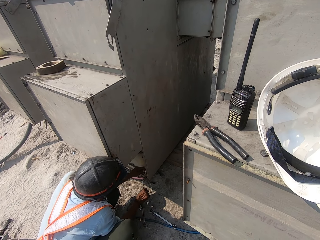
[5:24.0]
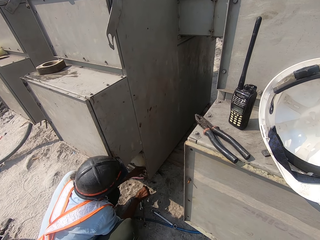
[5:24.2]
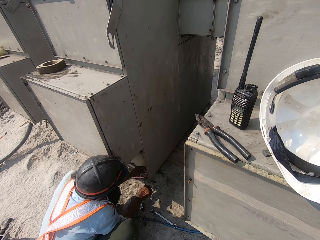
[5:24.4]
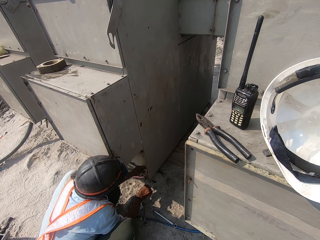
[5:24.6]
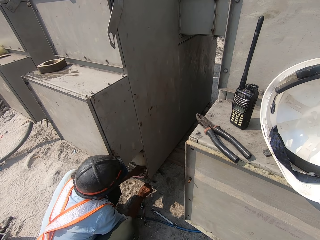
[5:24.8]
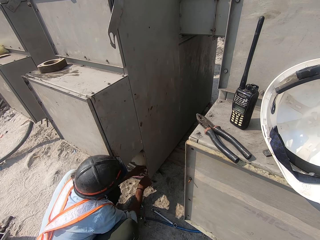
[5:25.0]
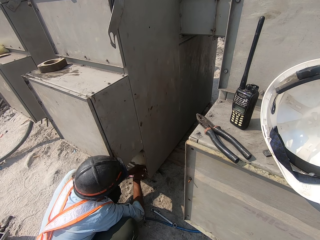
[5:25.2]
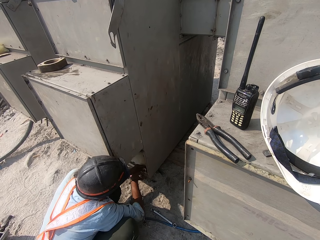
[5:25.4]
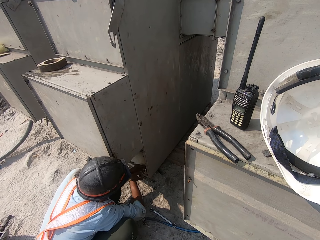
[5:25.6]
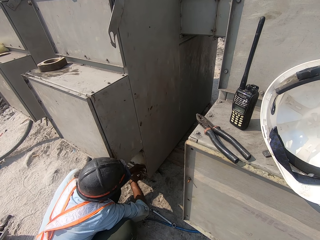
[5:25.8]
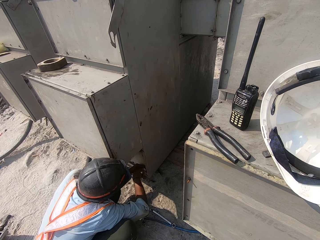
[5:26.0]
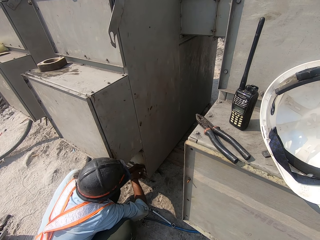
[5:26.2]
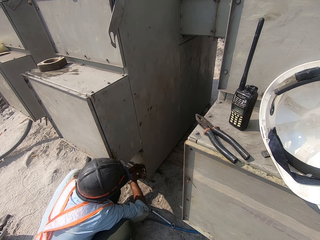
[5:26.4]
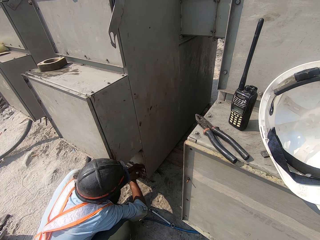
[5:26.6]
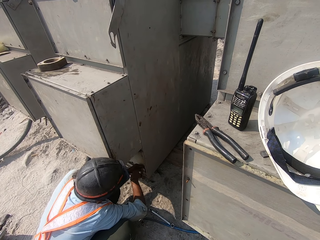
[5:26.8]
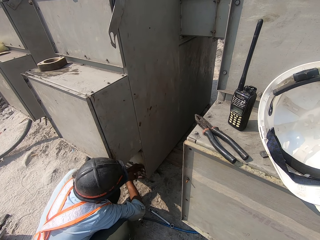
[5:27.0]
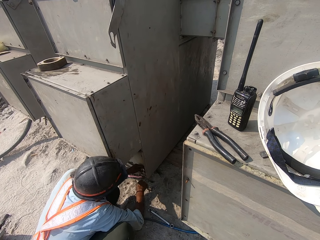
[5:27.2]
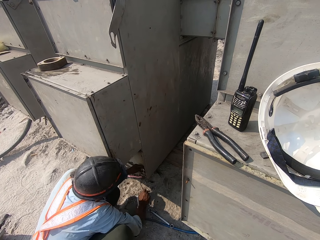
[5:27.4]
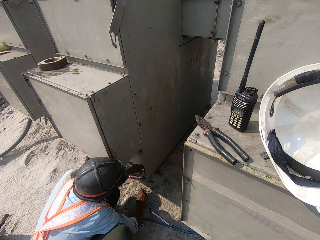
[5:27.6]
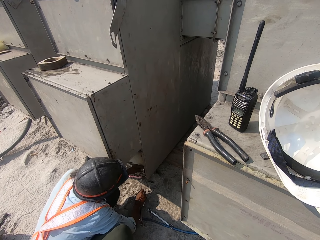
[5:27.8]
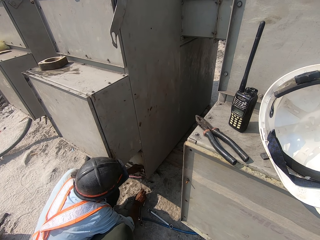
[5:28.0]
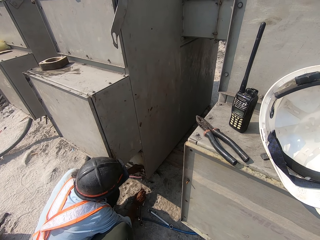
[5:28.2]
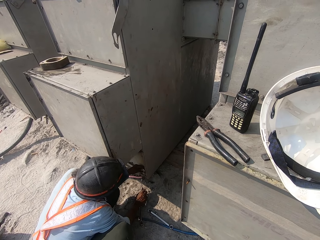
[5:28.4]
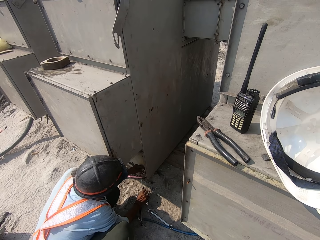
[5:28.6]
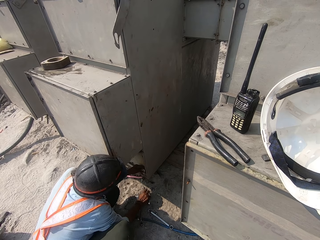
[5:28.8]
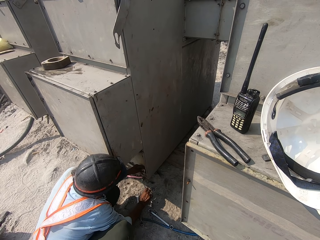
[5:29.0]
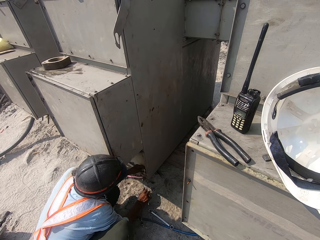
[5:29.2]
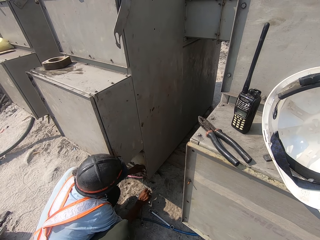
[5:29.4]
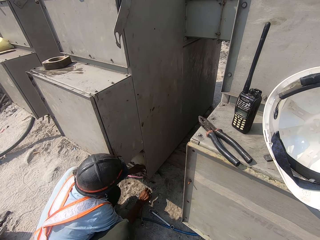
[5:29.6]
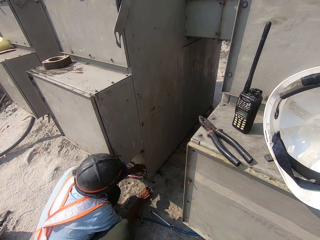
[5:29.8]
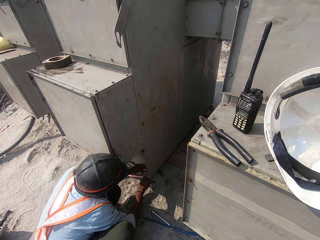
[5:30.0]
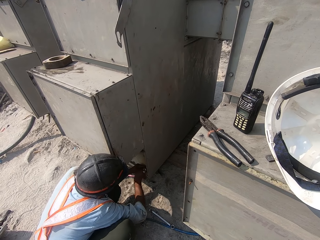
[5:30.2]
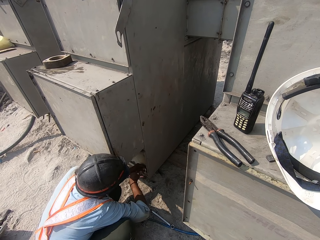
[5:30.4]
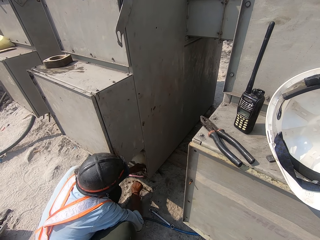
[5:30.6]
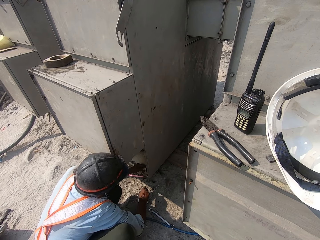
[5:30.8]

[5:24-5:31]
A person fixes a bolt screw on the metal box with the spanner.

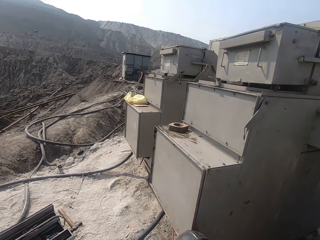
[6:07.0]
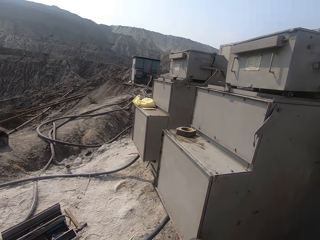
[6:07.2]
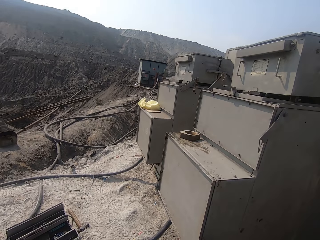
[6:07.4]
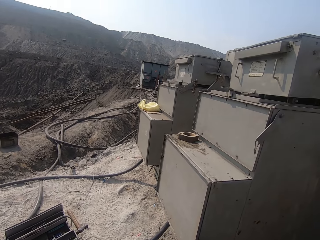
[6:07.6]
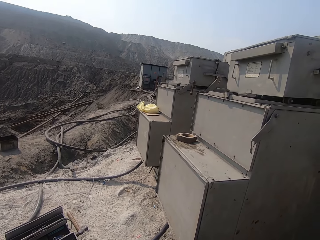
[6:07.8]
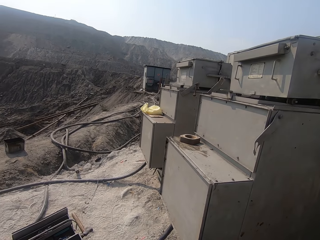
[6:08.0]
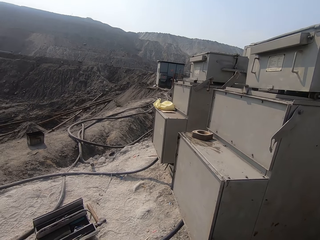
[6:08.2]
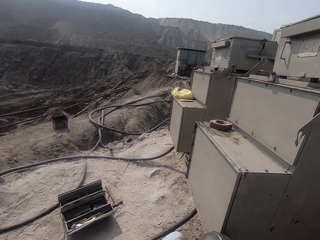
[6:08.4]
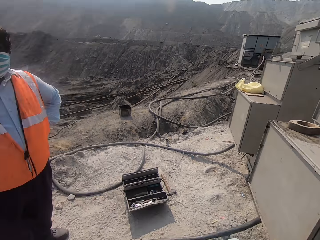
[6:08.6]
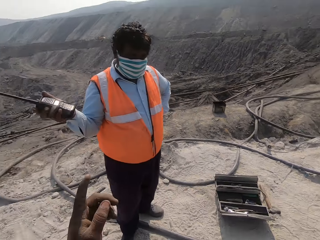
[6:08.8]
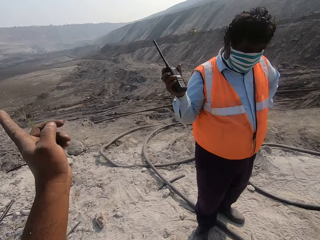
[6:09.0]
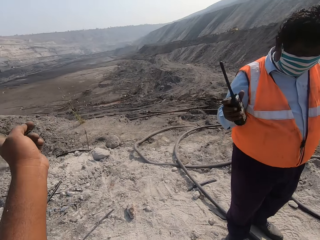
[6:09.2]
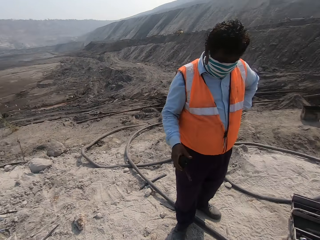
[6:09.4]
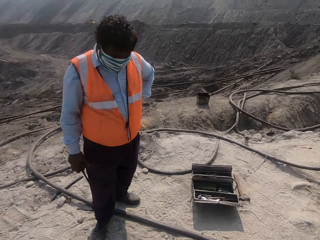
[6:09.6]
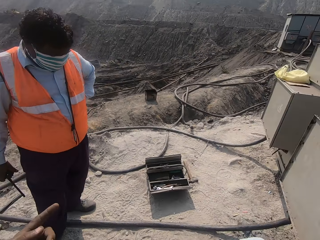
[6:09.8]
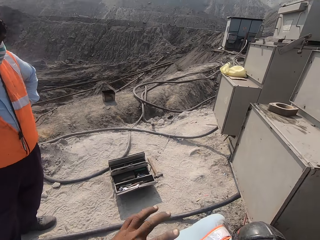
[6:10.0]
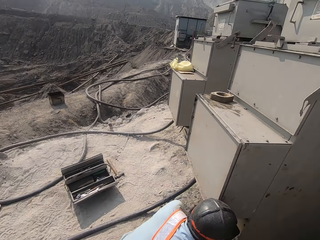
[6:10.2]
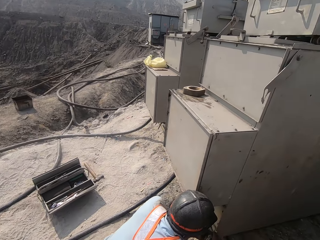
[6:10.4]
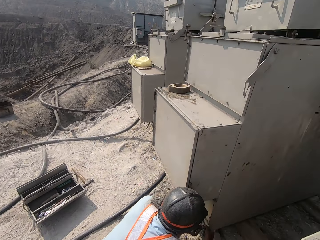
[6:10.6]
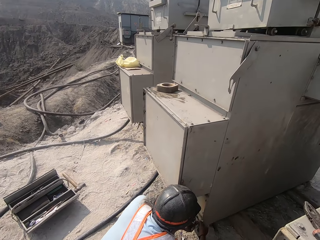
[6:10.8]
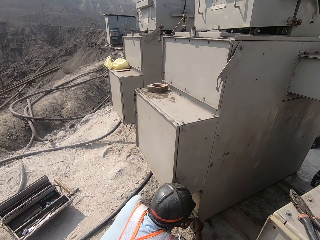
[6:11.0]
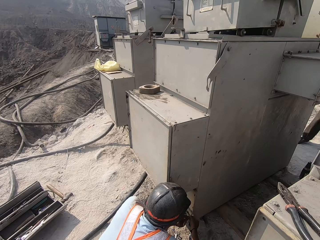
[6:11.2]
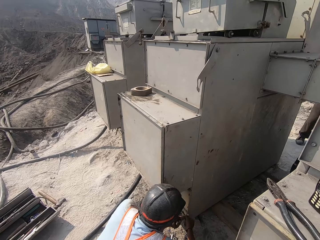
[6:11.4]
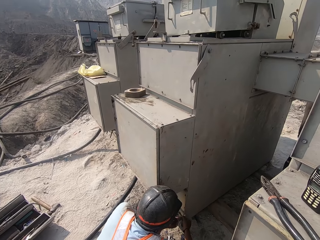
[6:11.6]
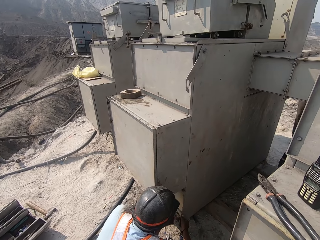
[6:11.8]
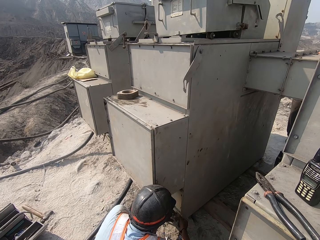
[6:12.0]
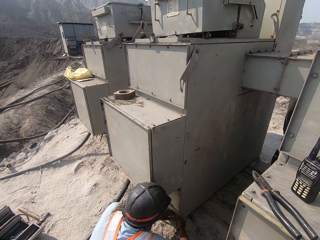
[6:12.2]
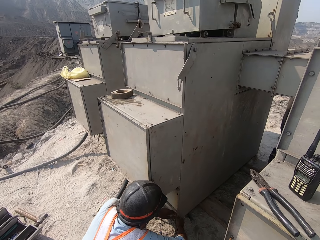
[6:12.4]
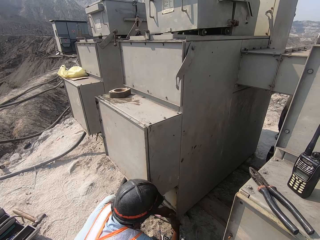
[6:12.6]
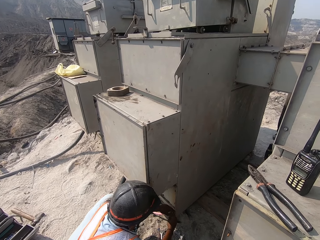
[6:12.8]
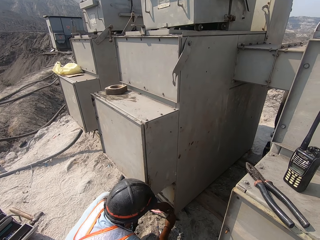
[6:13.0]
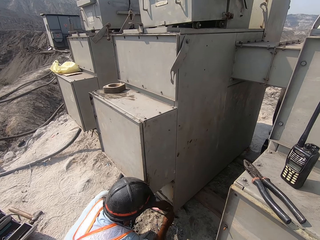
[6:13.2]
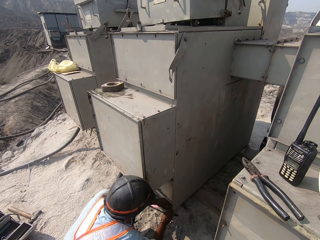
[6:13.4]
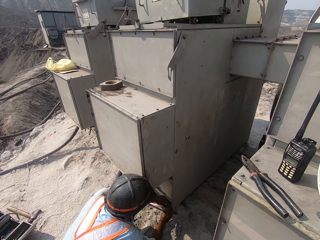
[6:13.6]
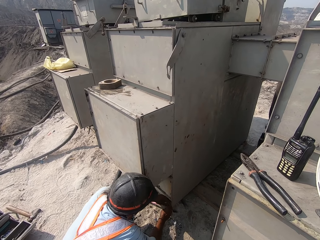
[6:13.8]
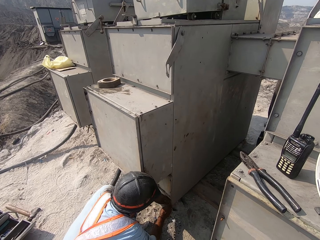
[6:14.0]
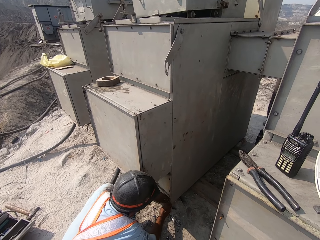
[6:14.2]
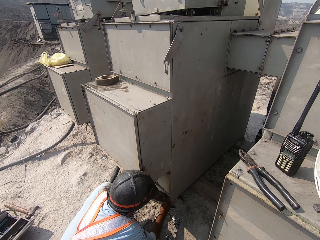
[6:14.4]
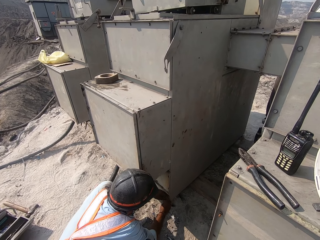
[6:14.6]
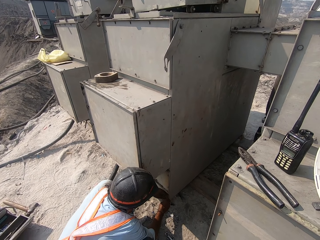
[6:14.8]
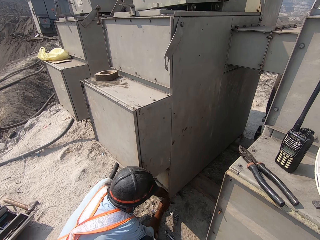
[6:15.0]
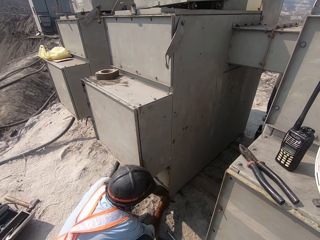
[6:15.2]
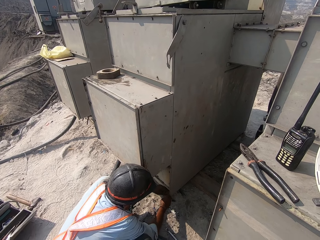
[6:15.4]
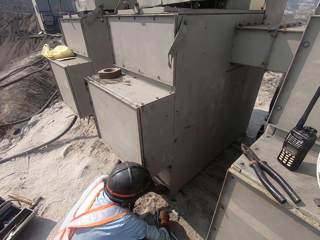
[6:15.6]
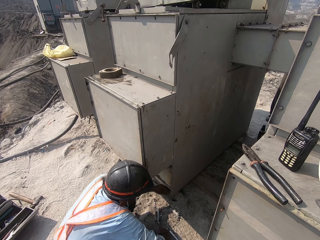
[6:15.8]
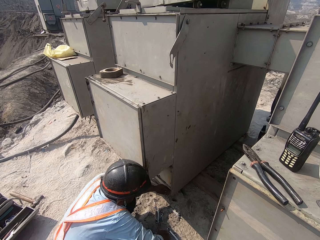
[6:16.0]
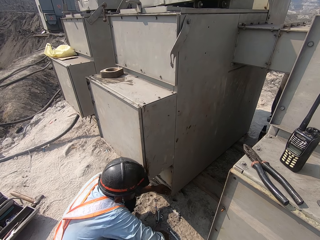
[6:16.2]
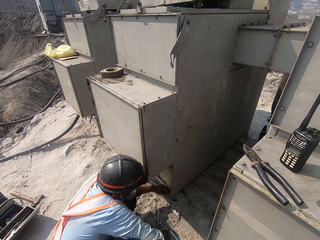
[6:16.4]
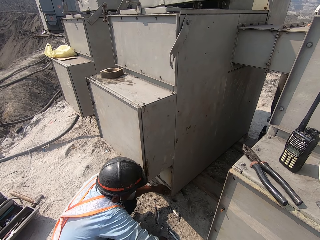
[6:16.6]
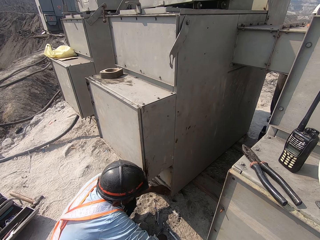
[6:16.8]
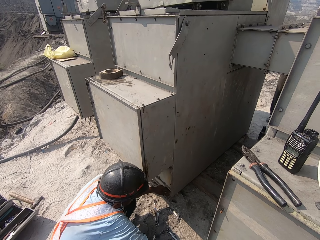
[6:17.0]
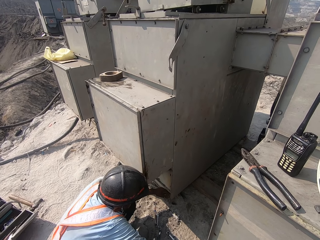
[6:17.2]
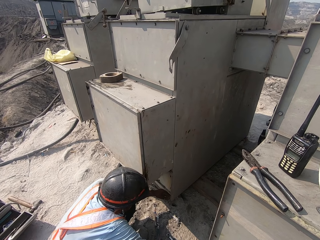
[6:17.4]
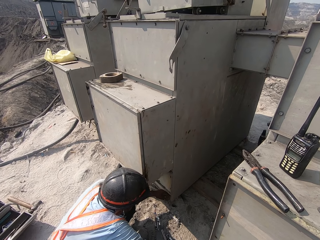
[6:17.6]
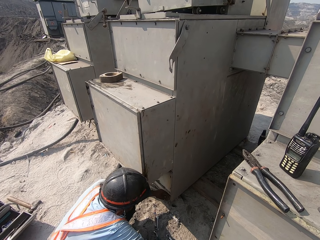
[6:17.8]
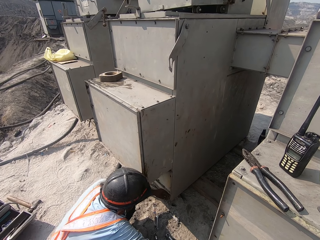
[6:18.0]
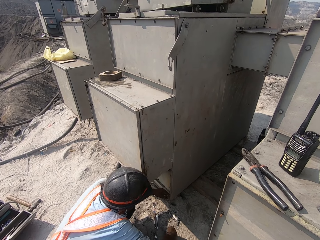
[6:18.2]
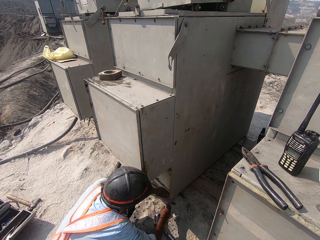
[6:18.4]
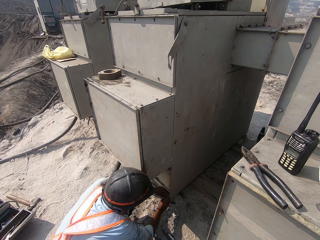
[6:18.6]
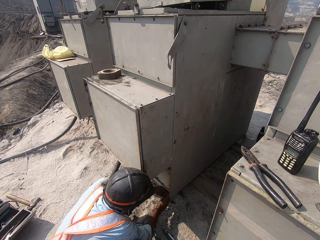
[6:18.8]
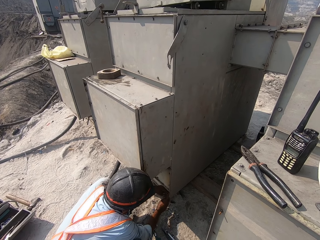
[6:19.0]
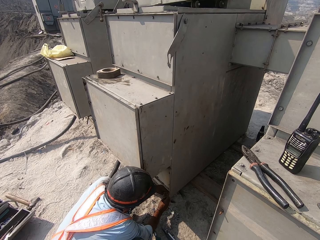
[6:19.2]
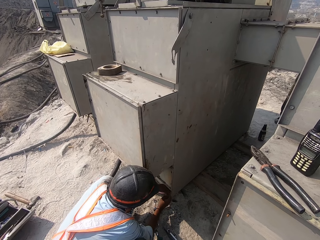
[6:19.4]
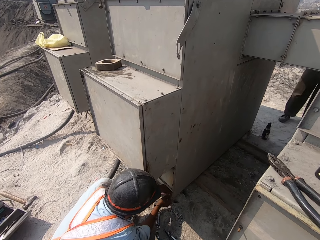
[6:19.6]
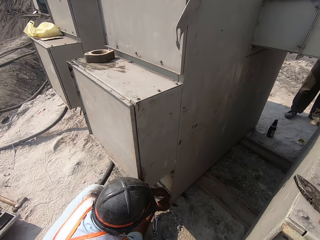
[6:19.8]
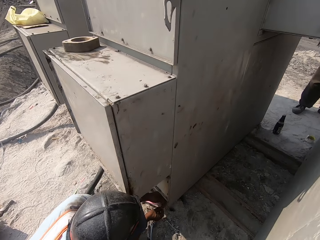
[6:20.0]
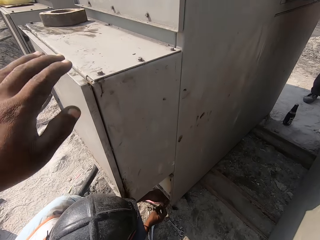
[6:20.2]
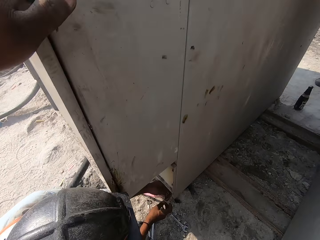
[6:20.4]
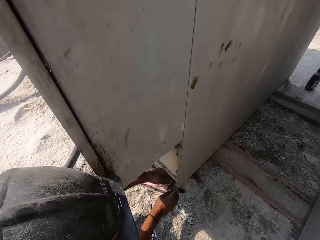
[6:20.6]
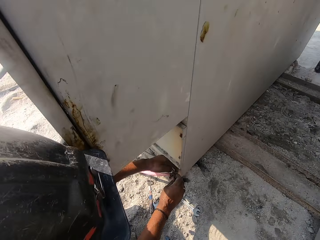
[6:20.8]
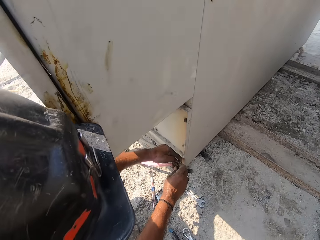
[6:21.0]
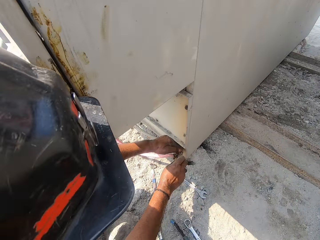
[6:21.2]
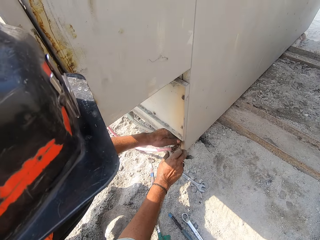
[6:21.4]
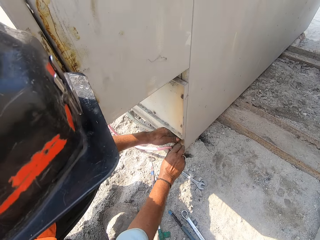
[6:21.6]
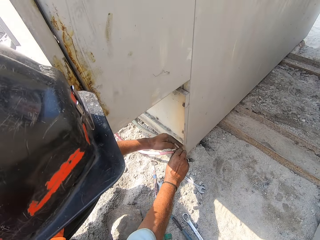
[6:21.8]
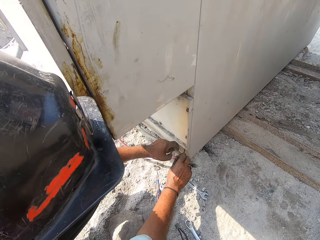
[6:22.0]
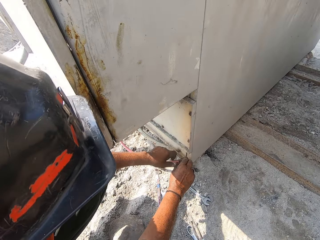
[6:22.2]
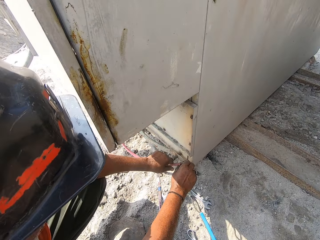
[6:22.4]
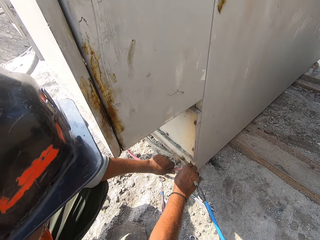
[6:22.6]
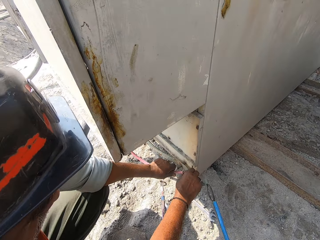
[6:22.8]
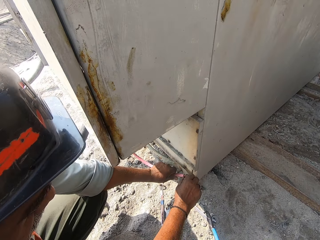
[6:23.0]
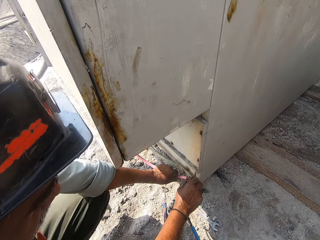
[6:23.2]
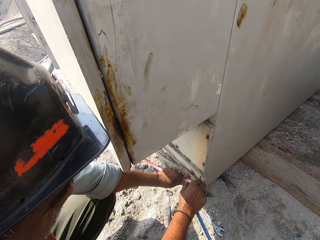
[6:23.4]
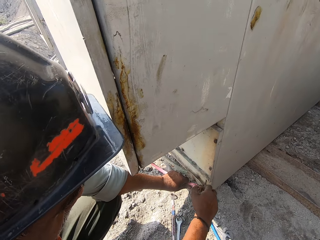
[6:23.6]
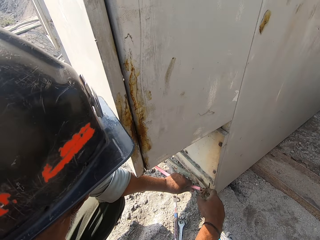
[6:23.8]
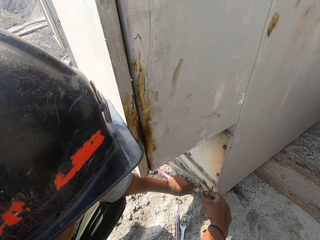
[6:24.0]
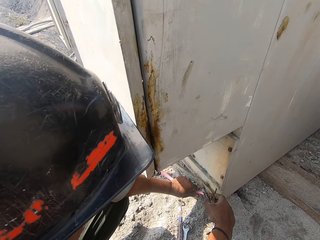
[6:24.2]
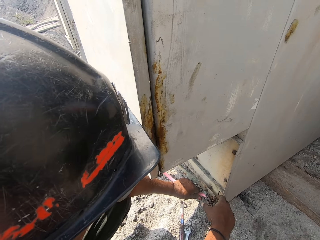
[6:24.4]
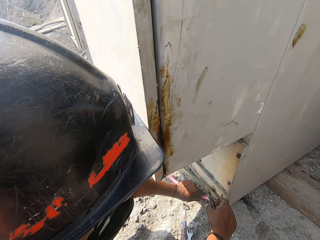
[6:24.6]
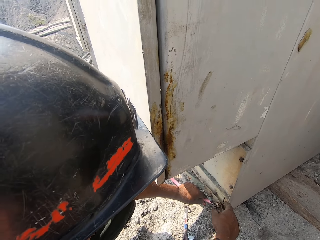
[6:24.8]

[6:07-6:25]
The camera wearer converses with a man. They look at a person. They touch the machine and bend down. Another man ties the cable on the bolt.
